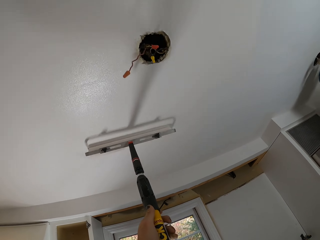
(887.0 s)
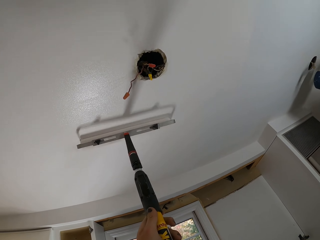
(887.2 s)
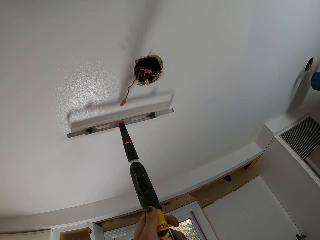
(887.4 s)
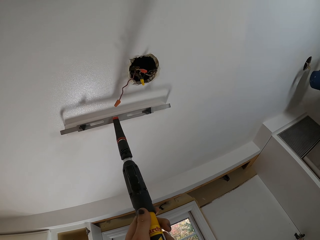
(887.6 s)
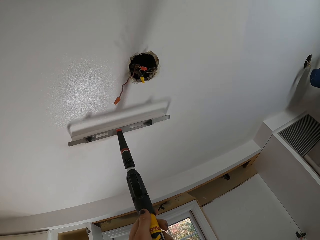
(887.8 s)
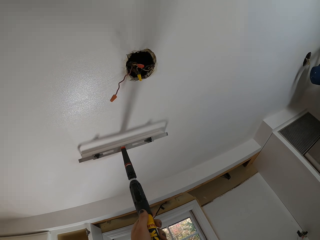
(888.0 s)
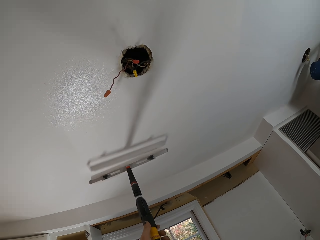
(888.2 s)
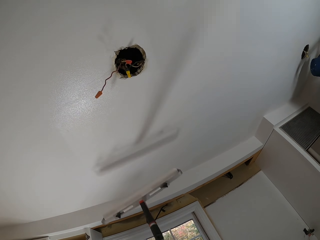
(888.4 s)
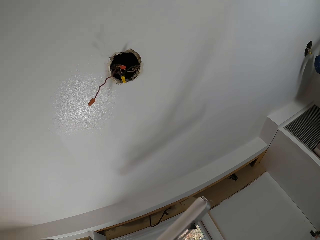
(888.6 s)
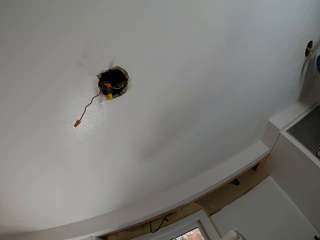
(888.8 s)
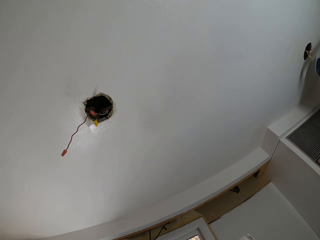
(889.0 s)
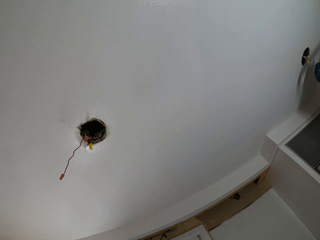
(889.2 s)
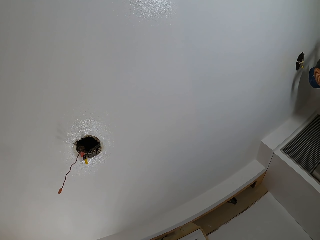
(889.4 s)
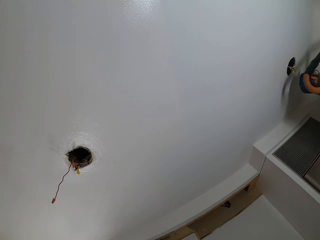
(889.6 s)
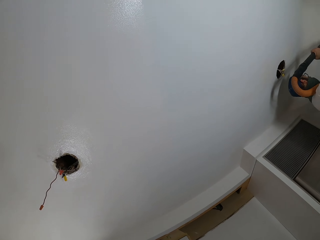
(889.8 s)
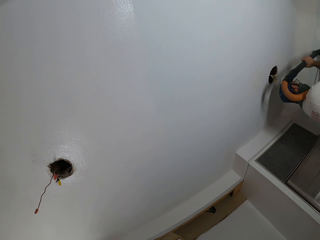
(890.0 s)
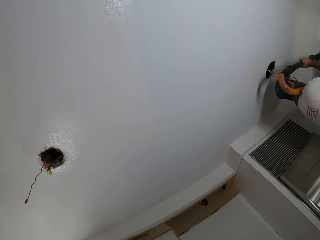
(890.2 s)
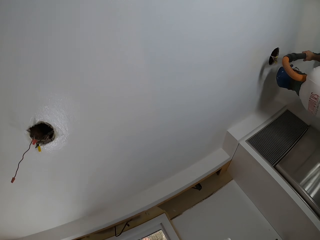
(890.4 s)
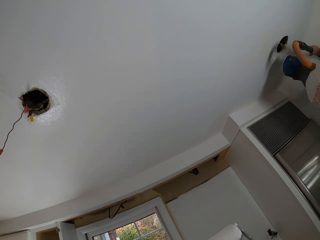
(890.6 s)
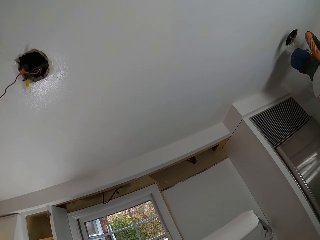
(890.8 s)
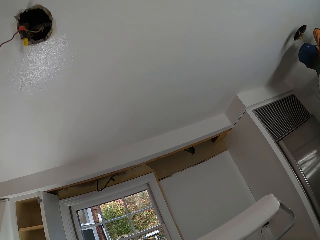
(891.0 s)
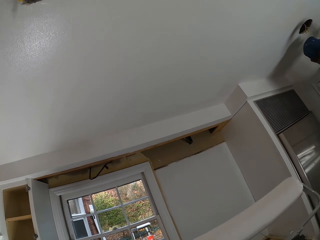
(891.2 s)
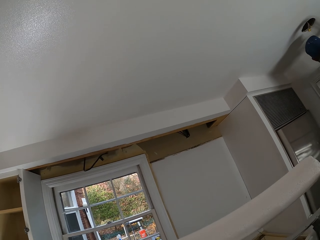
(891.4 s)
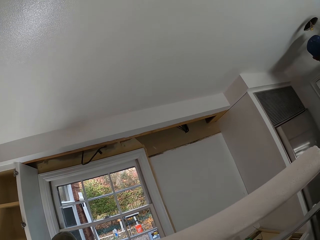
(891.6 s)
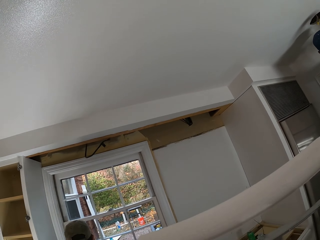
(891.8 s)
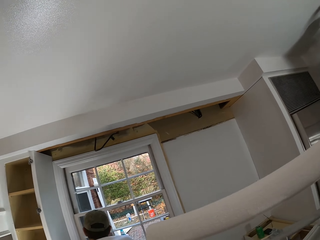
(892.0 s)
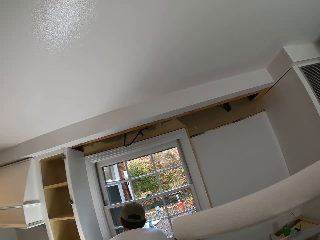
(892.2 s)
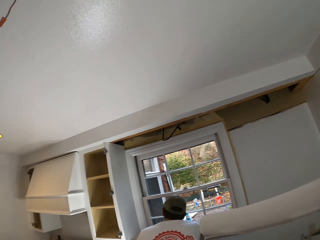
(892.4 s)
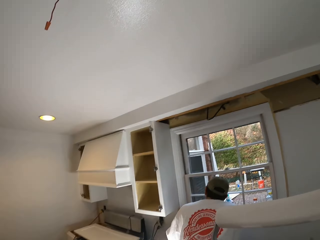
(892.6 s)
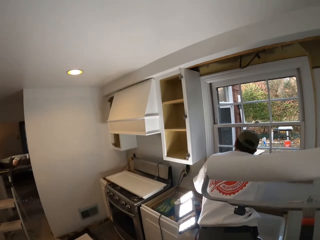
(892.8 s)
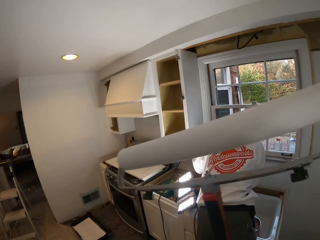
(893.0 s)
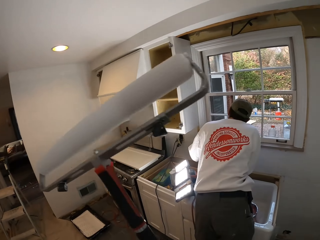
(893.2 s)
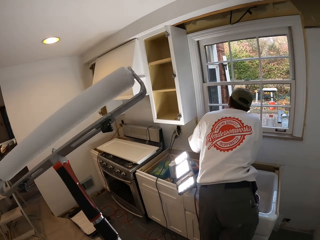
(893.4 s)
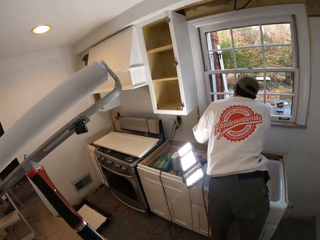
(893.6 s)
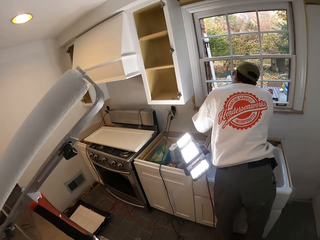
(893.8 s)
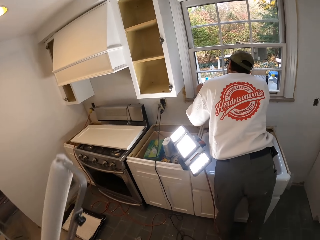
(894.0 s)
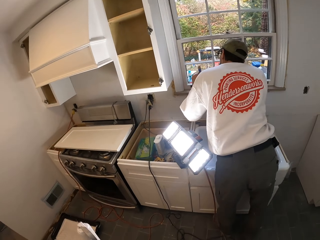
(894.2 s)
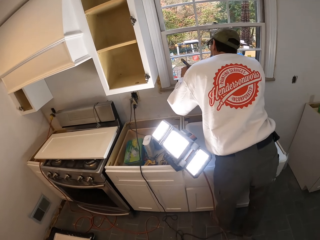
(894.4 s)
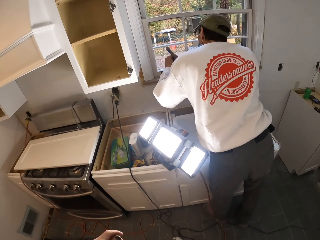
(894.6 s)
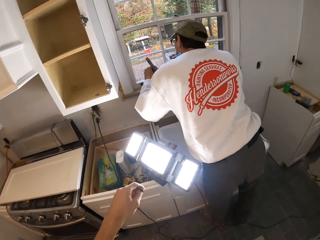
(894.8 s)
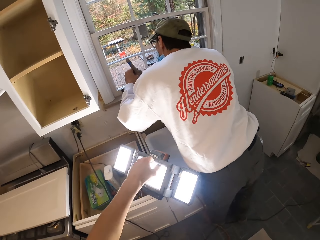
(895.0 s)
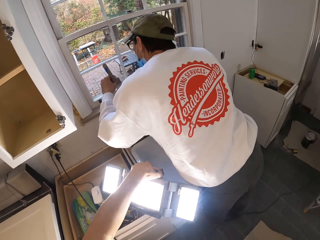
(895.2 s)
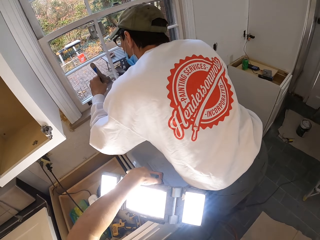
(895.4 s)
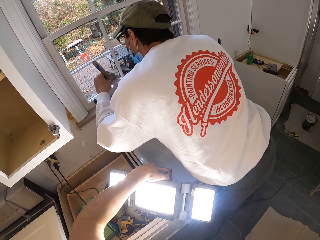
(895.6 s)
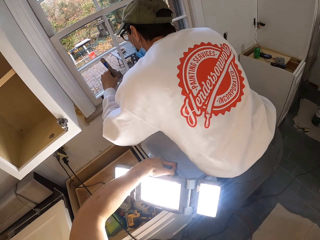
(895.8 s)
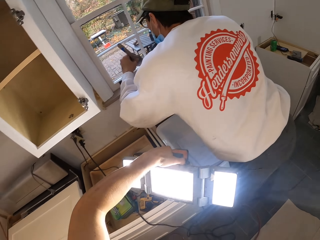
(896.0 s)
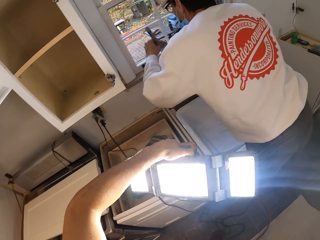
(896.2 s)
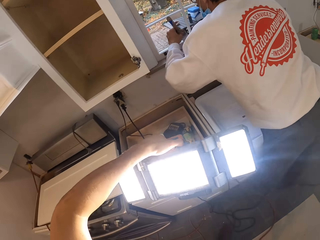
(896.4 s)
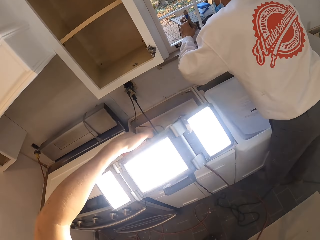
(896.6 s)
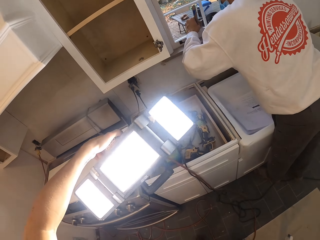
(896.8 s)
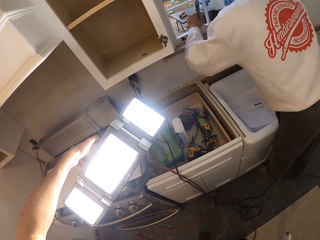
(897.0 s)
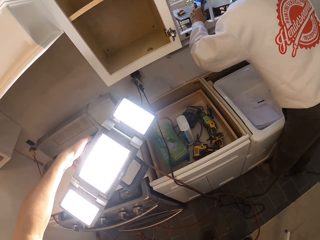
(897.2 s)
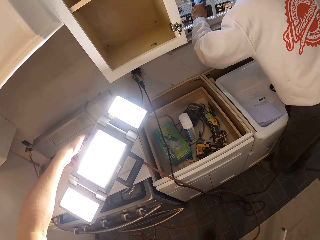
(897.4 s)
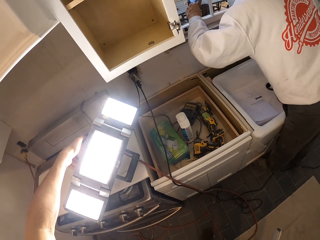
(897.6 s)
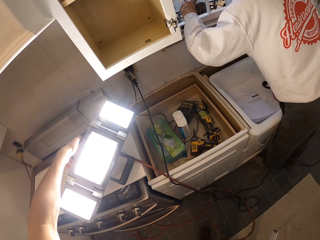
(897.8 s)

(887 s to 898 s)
The camera wearer lowers the roller. They look around the house wall. They use something. They walk around the house. A man paints. The camera wearer picks up the lamp light and moves the lamp light.

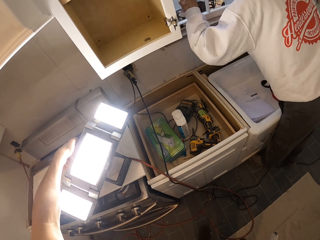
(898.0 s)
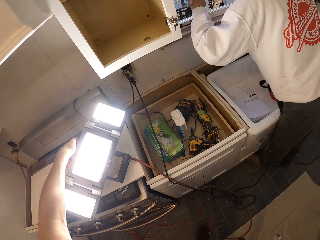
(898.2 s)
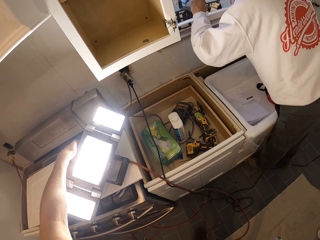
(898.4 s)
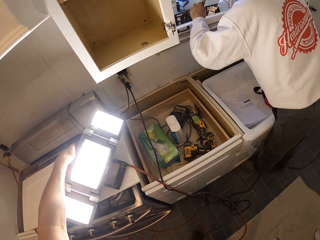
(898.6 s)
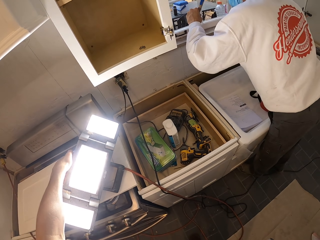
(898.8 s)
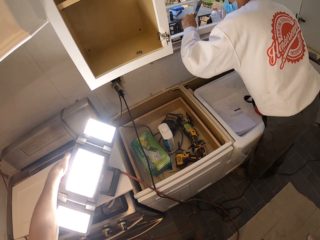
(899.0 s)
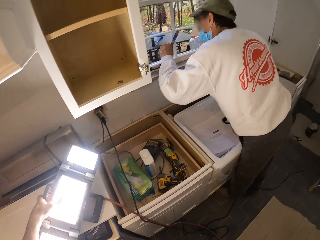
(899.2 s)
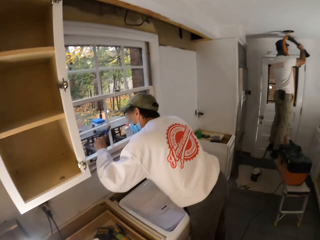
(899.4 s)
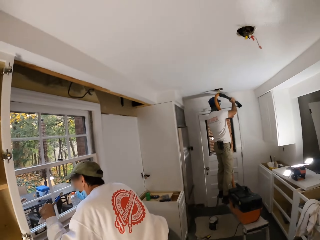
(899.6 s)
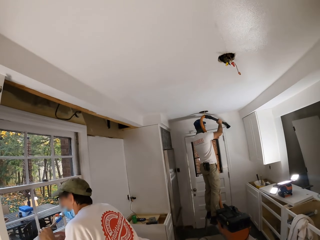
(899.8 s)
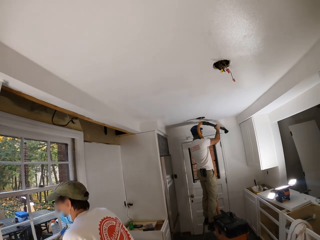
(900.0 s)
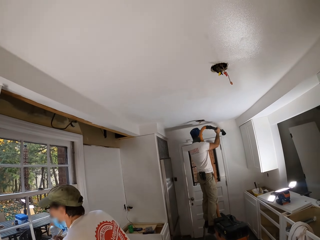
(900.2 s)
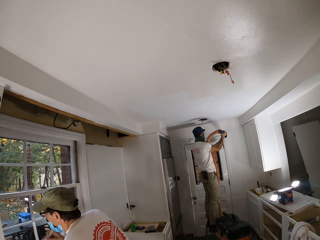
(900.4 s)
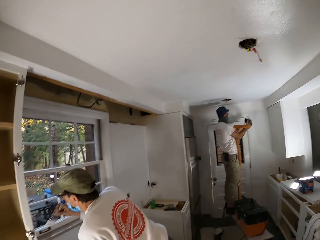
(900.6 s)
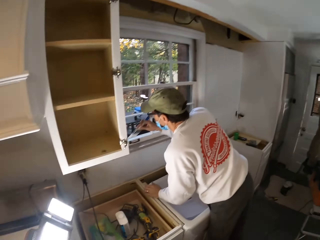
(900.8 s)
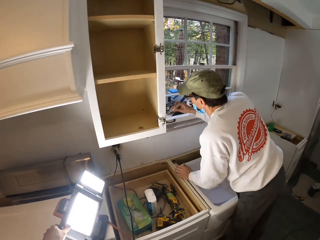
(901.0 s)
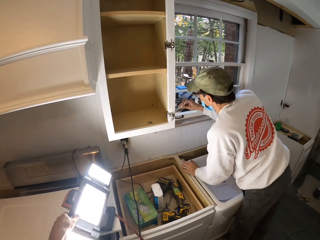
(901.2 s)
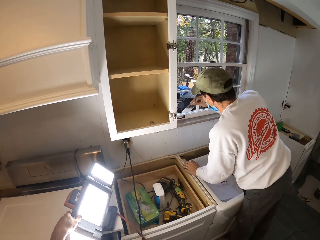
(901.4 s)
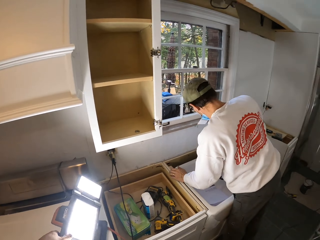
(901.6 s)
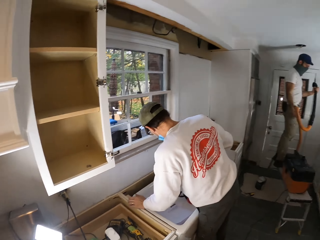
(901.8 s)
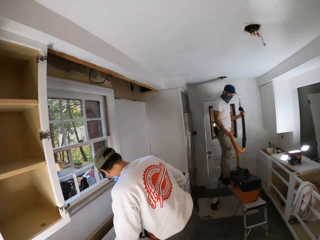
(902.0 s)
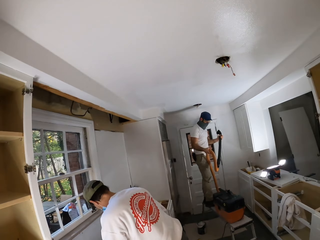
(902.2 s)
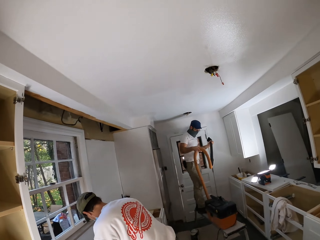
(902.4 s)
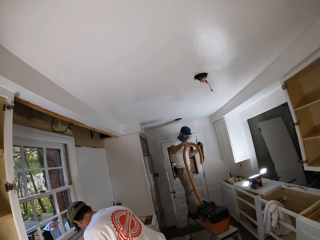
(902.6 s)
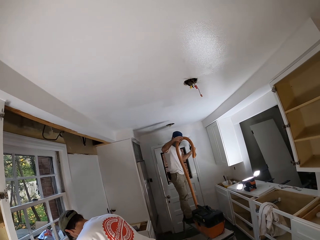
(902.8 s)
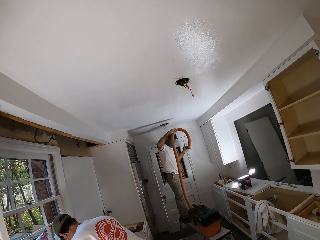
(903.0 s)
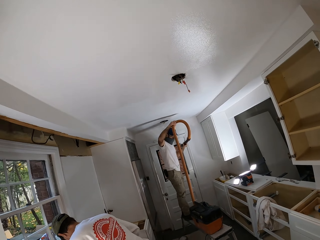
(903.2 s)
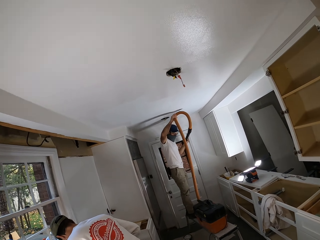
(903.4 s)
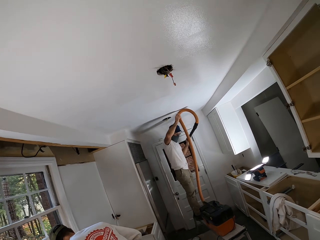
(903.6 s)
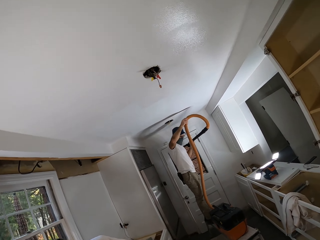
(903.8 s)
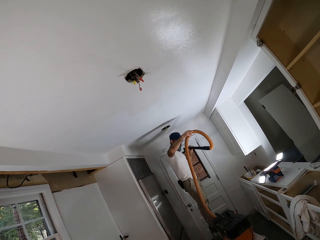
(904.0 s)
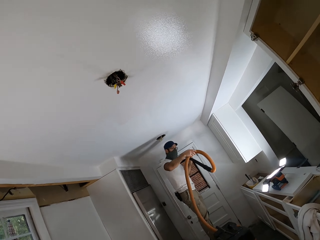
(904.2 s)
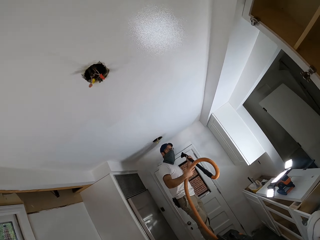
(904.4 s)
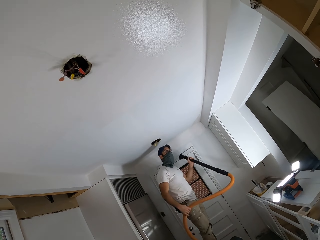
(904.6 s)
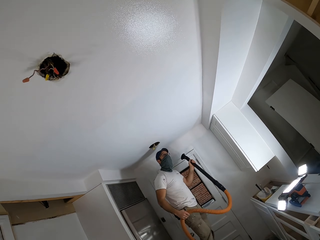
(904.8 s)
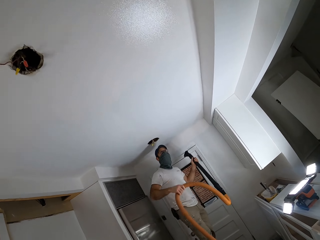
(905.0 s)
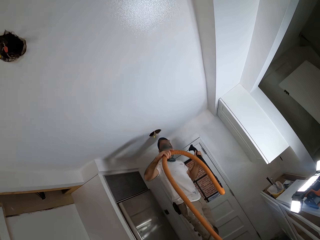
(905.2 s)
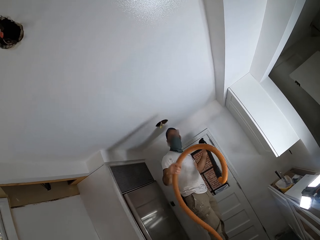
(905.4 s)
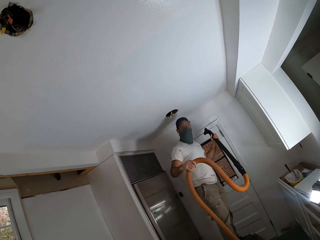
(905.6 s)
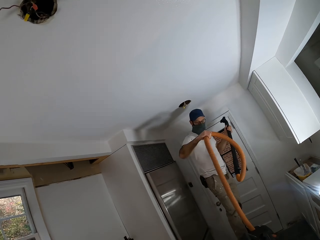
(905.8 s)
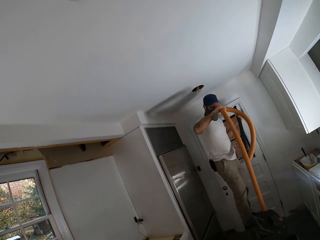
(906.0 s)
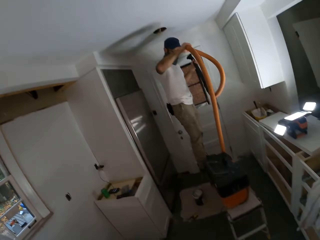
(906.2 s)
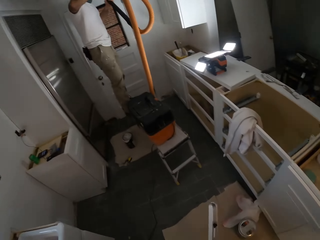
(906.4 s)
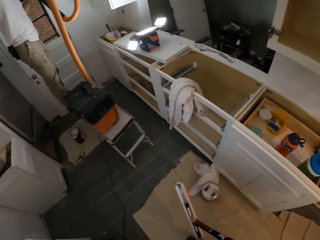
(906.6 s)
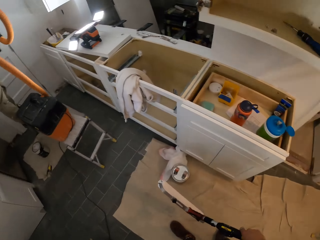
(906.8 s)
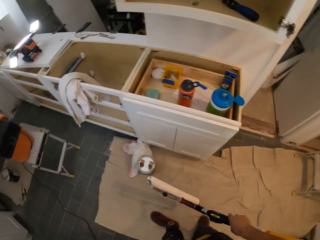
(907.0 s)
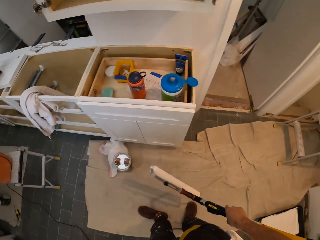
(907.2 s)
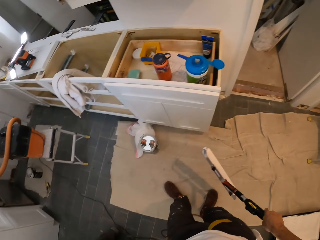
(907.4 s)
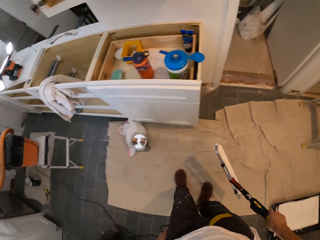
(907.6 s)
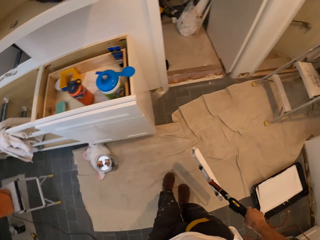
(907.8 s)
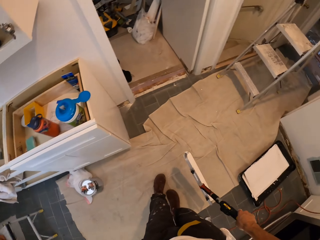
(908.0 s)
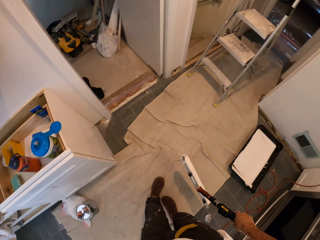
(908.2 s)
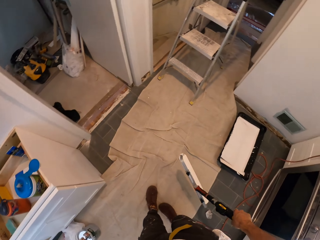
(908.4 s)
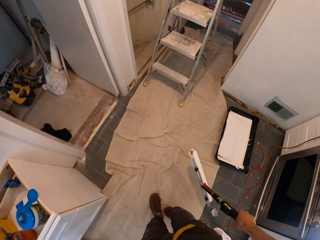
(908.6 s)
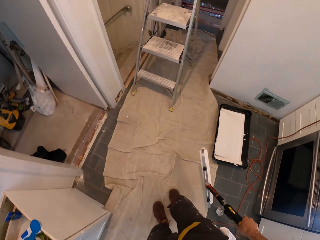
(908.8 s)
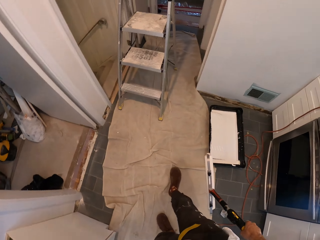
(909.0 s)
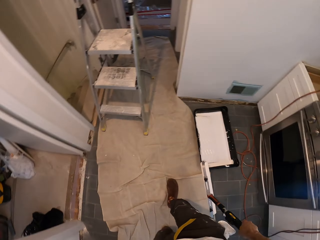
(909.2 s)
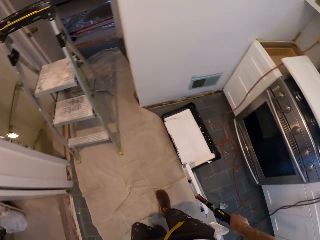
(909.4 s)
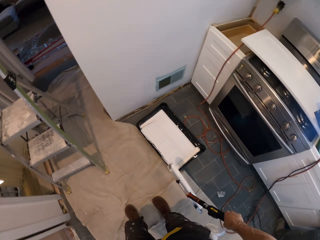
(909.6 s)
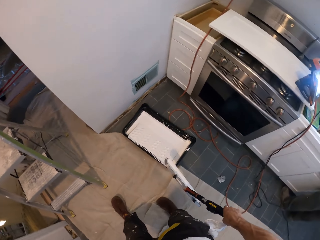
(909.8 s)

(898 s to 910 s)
The camera wearer puts down the lamp light. They look around the house. A man lifts a tube. The camera wearer walks around the house. They look around.
